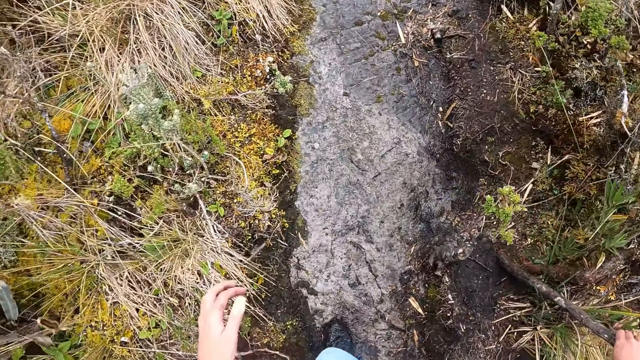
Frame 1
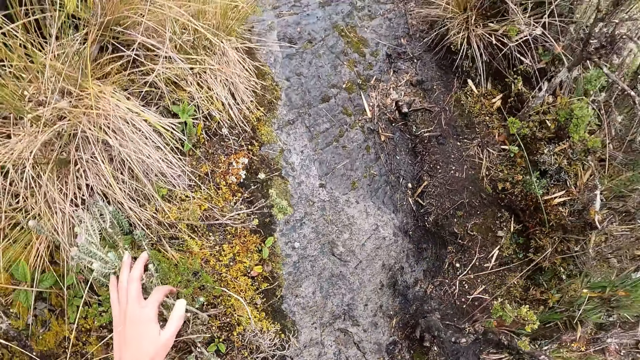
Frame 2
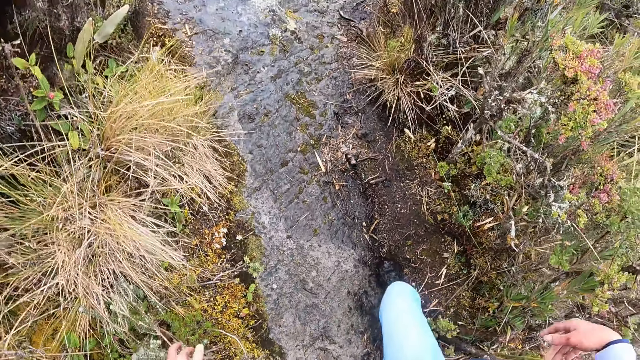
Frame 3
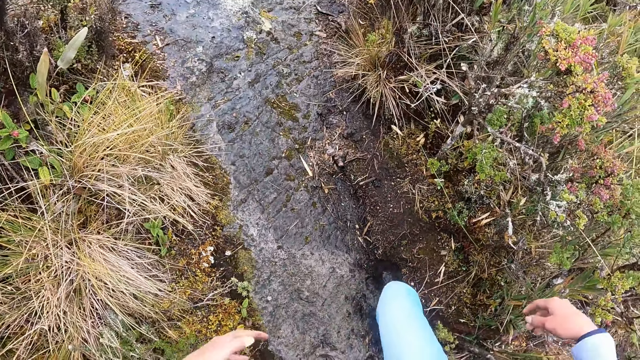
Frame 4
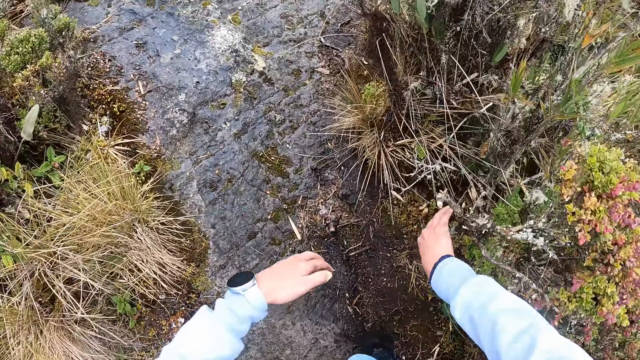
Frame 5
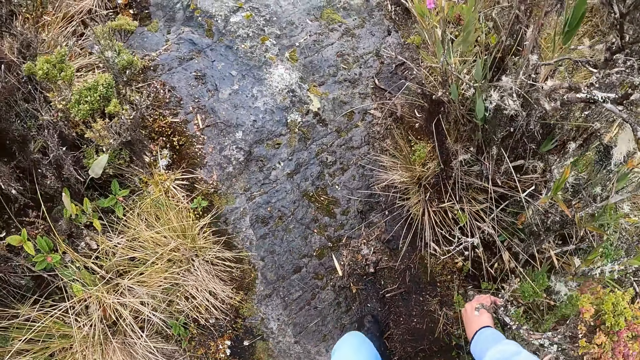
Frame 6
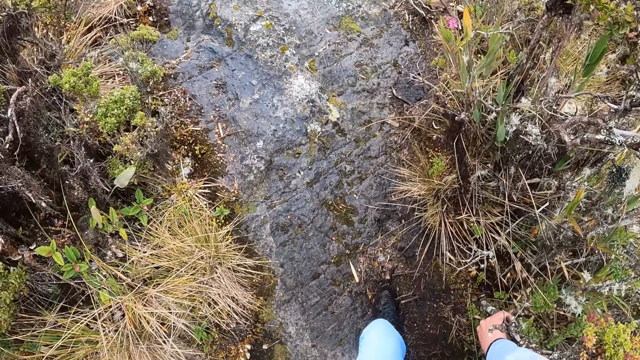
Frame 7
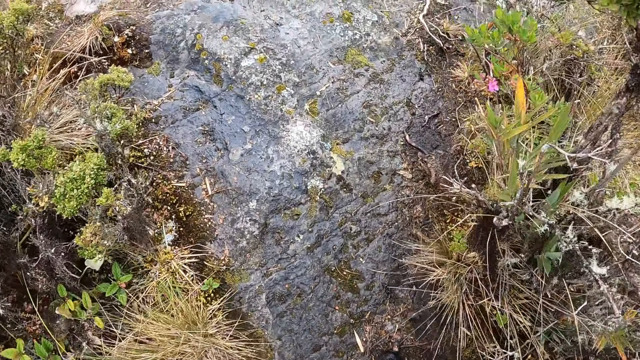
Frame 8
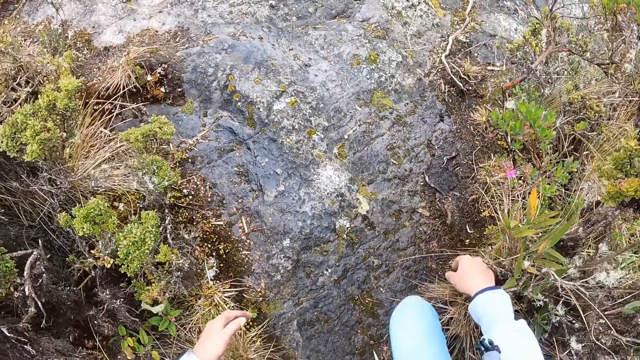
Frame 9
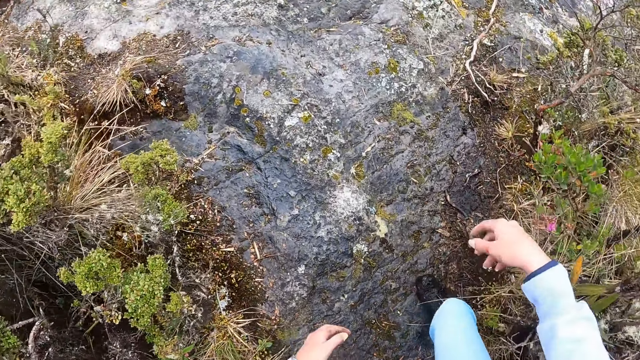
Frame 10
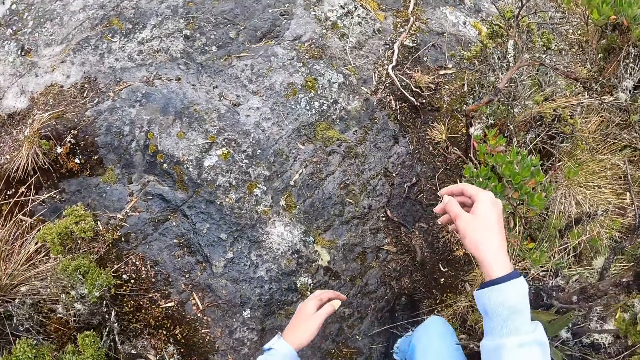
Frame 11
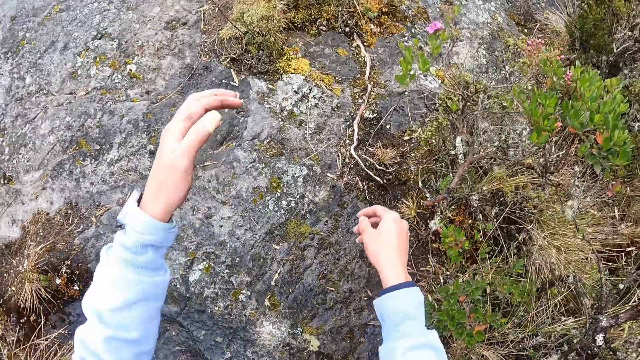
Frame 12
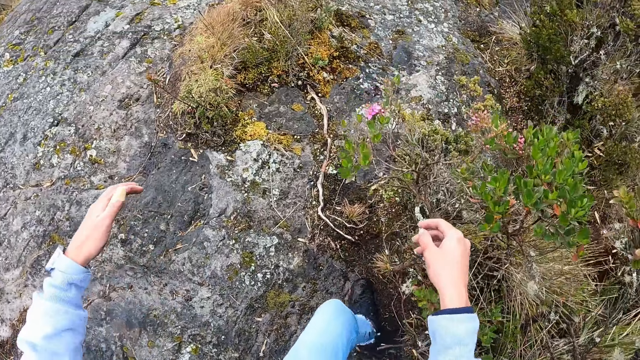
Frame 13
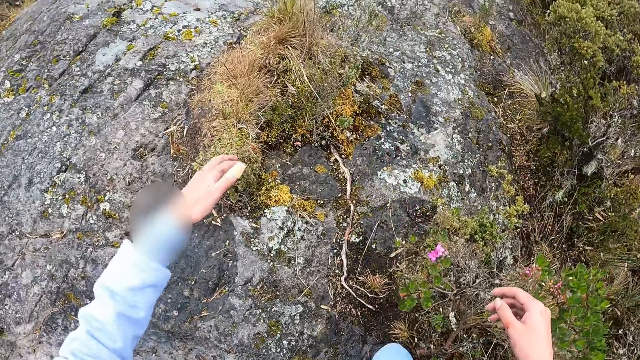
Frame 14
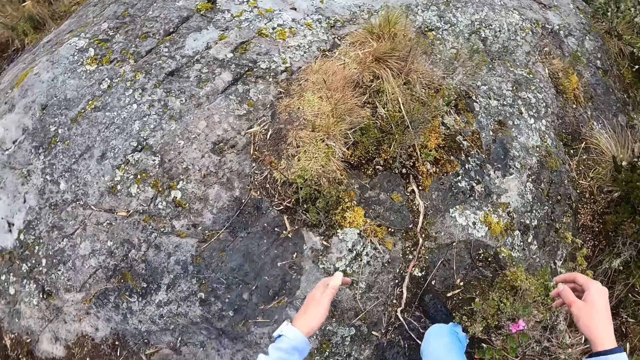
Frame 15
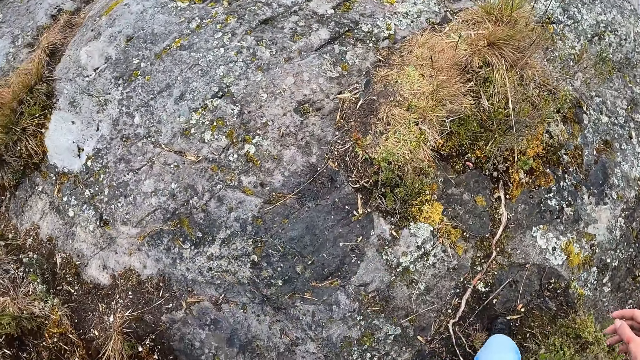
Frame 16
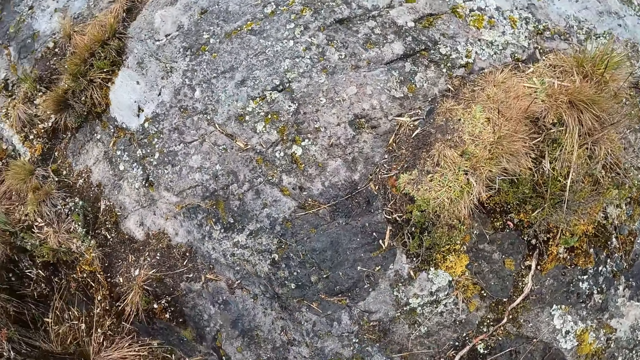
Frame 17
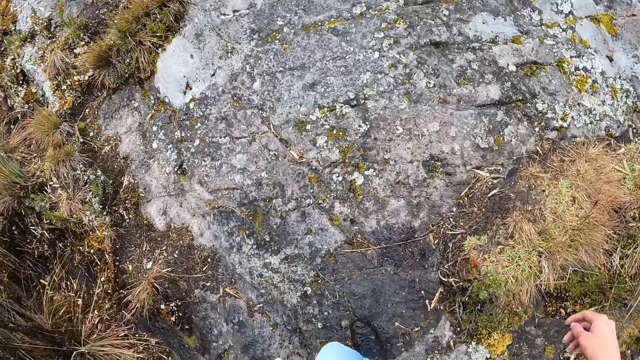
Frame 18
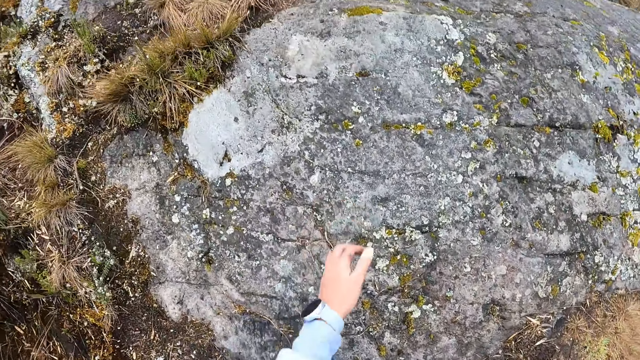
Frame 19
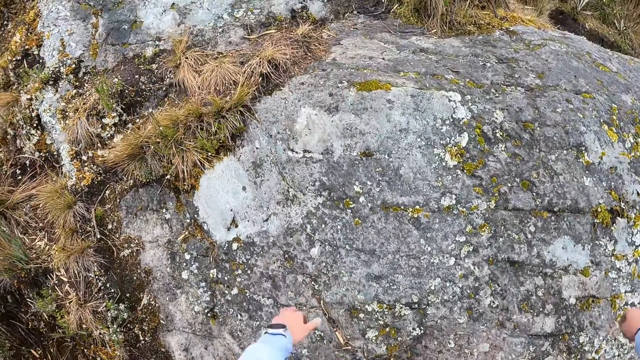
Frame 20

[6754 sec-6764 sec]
The camera wearer touches a tuft of grass with her left hand. She touches a tree with her right hand. She holds on a log with her right hand.

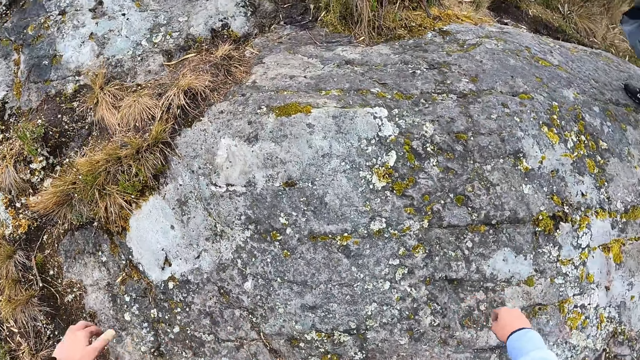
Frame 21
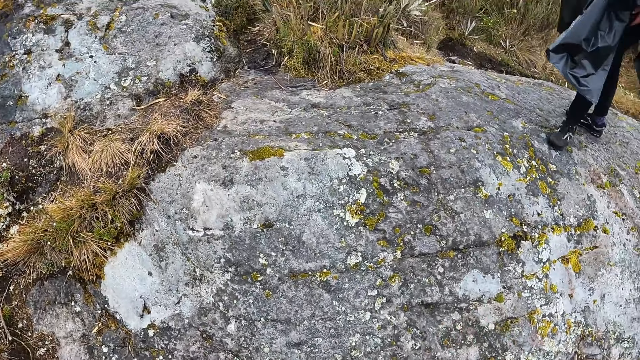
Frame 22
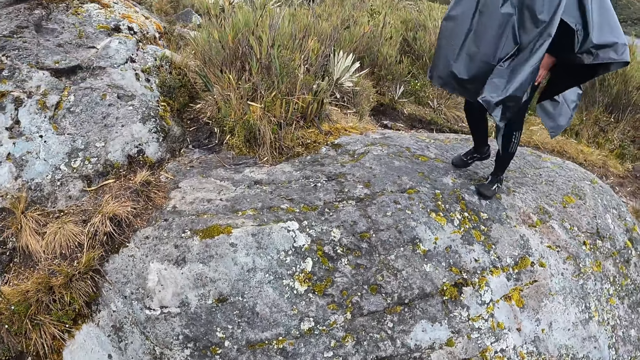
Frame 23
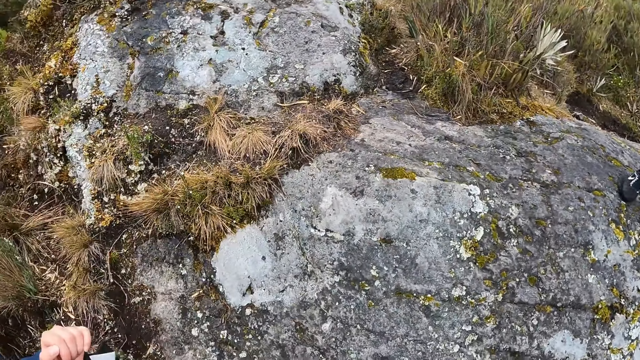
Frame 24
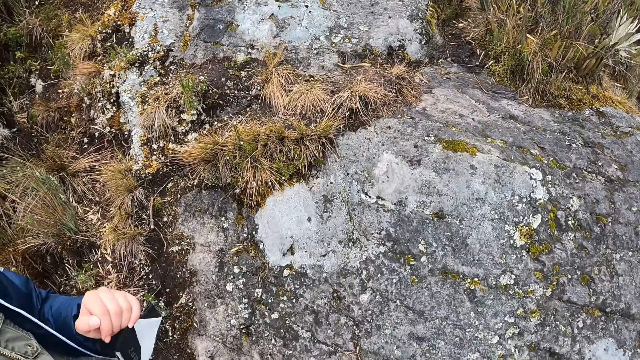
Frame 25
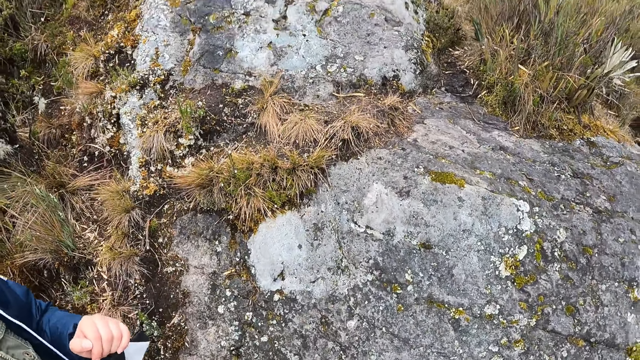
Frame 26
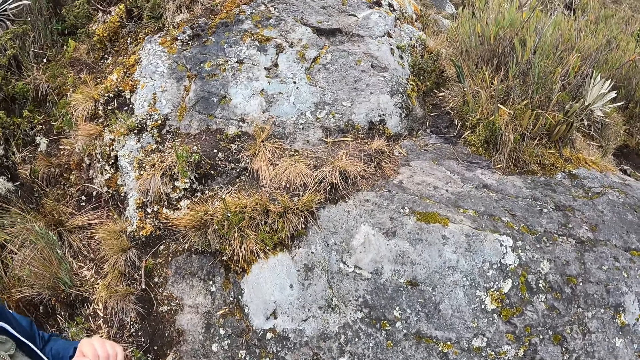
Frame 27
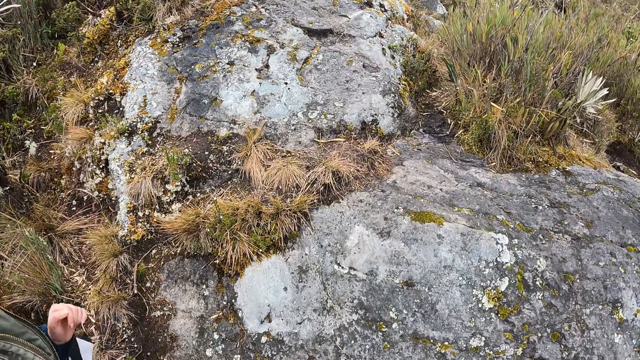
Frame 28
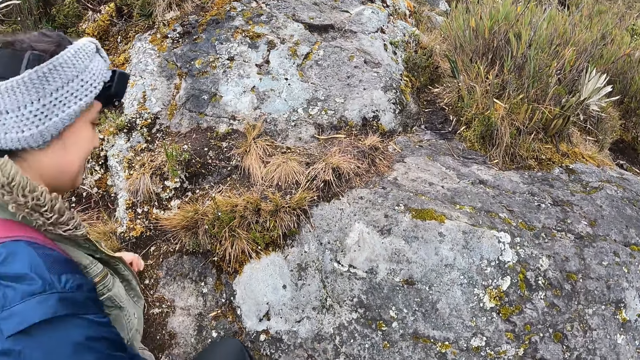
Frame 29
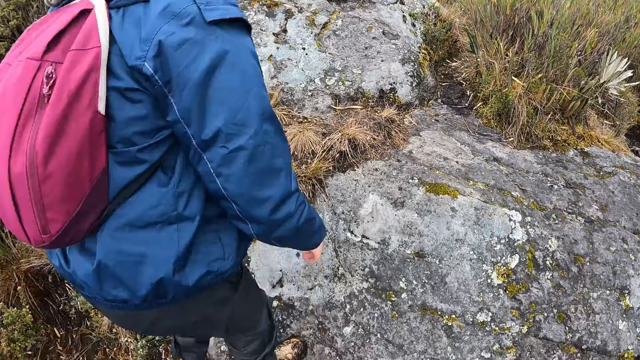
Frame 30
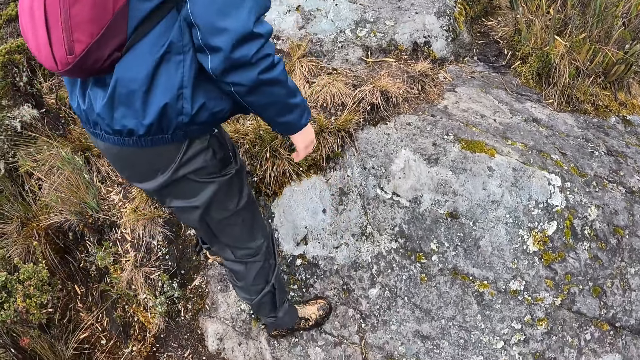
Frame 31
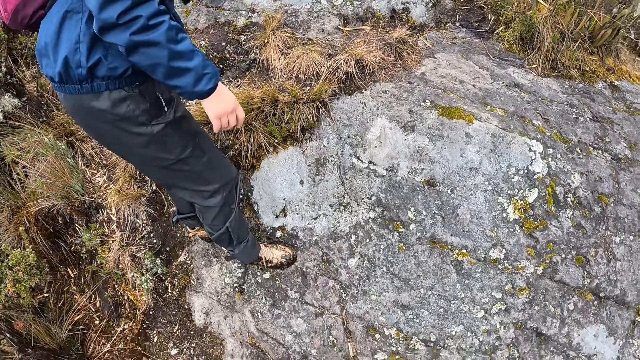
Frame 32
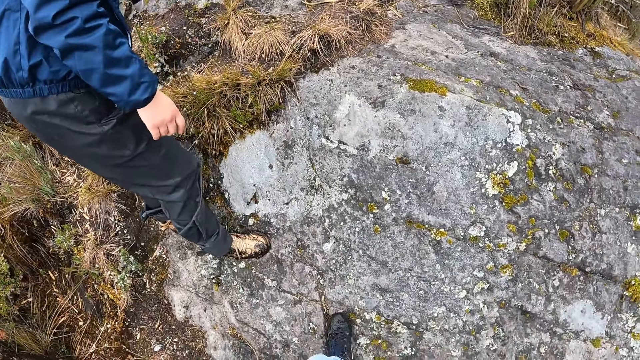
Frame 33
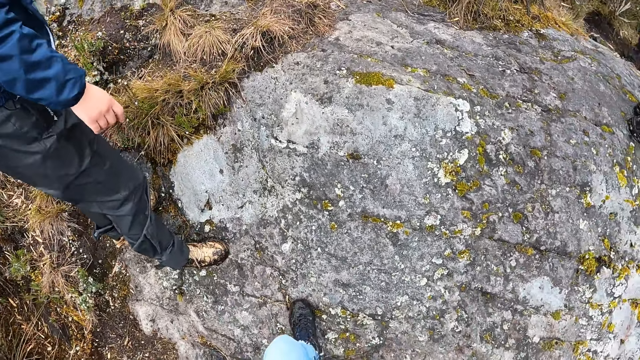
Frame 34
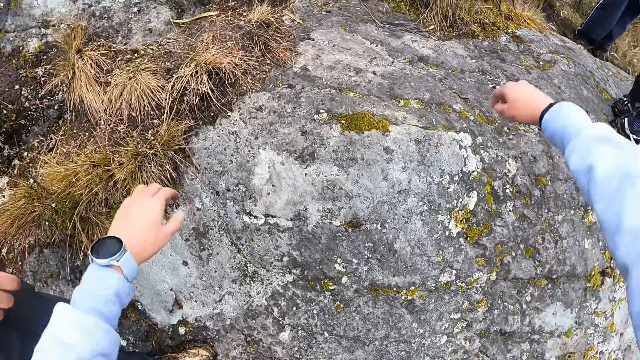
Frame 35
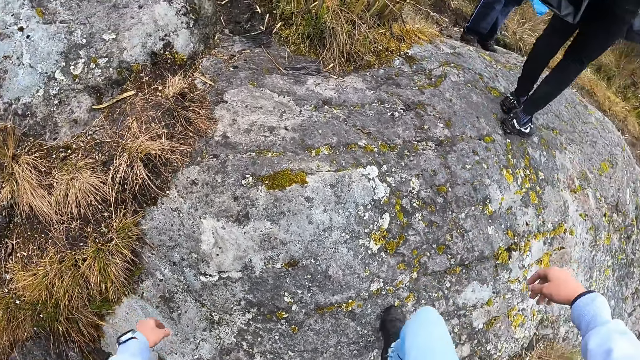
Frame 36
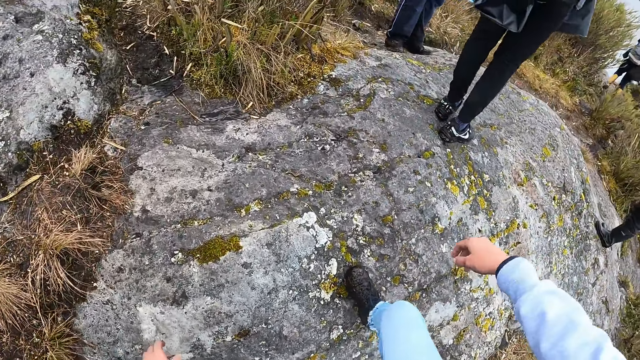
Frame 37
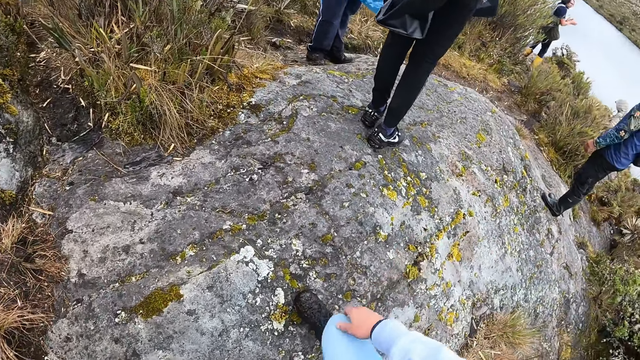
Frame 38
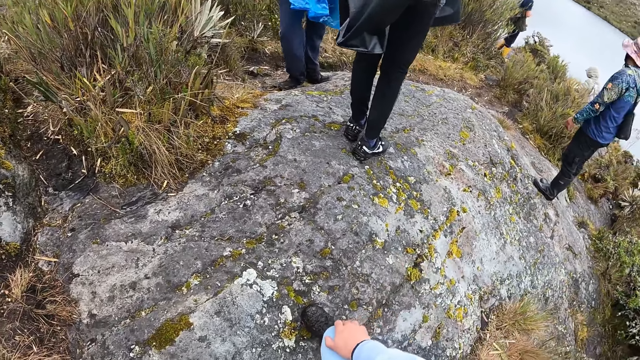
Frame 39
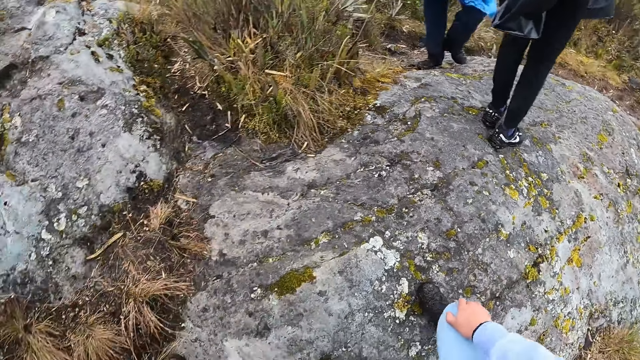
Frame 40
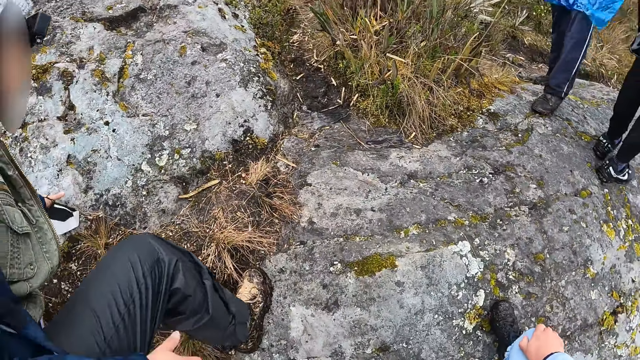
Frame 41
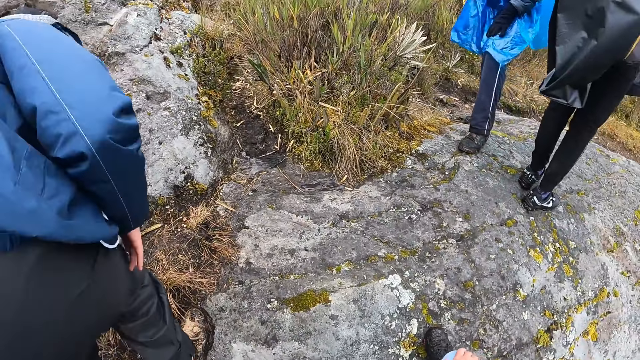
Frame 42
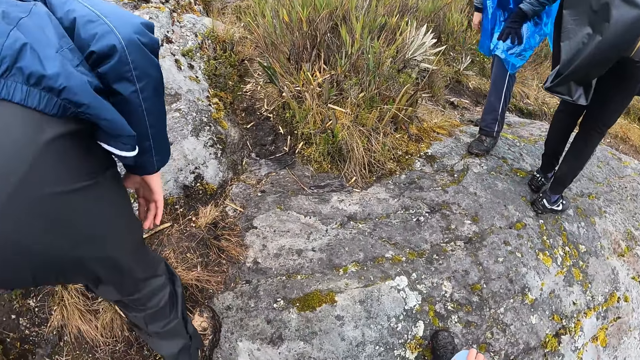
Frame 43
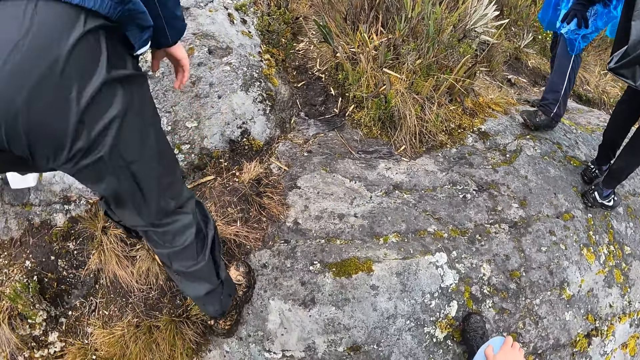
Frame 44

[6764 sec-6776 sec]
The camera wearer looks around. They walk. They walk again. They look around.
